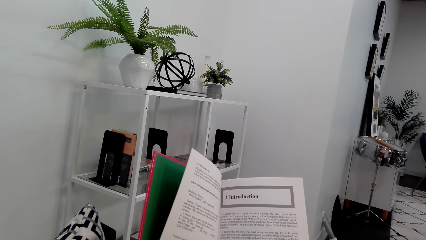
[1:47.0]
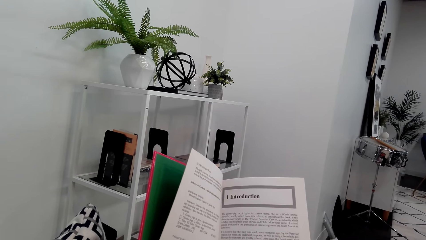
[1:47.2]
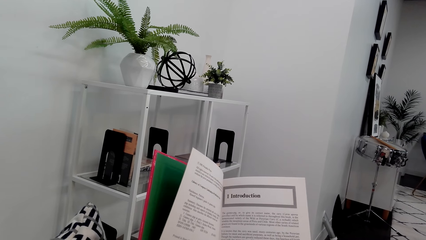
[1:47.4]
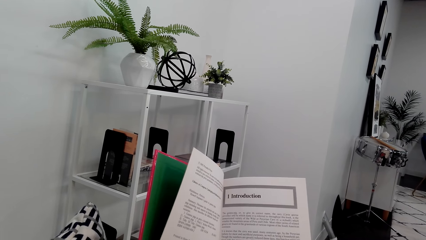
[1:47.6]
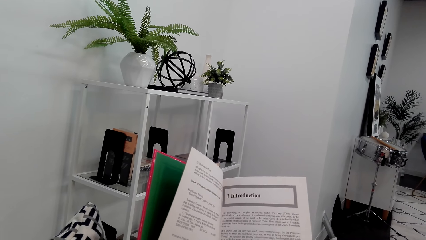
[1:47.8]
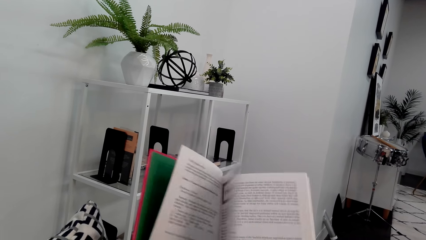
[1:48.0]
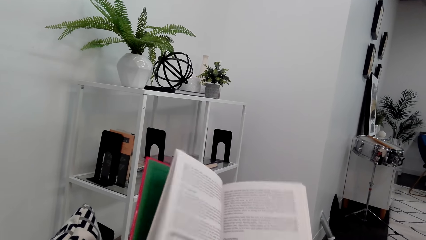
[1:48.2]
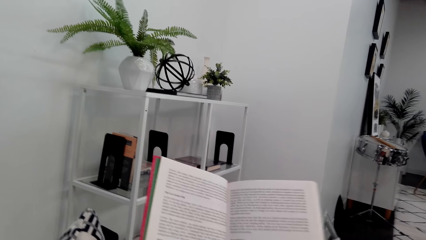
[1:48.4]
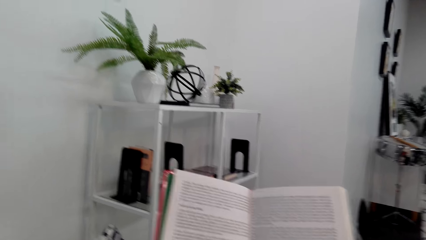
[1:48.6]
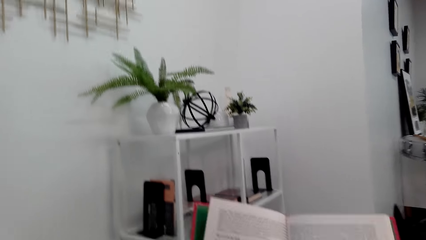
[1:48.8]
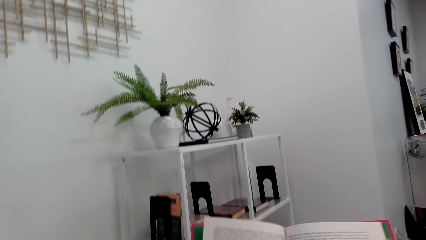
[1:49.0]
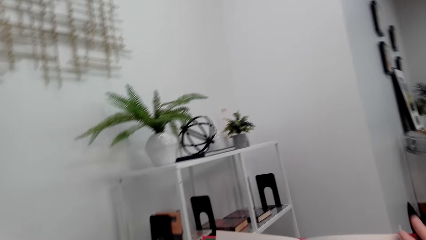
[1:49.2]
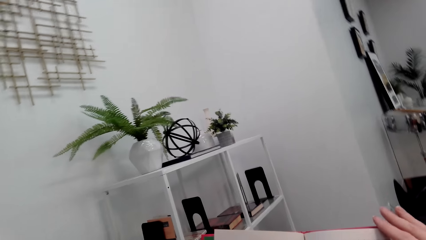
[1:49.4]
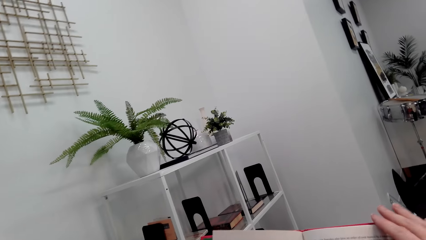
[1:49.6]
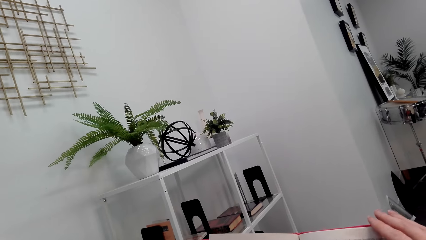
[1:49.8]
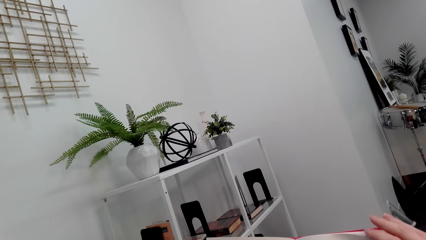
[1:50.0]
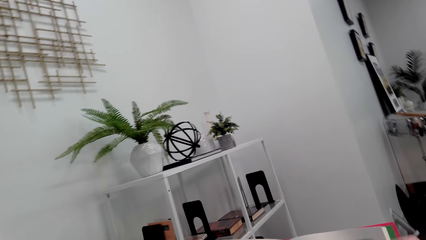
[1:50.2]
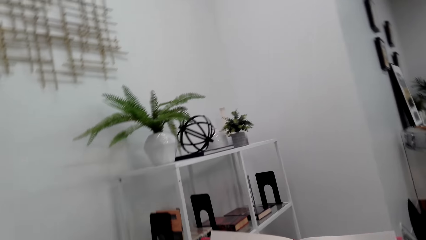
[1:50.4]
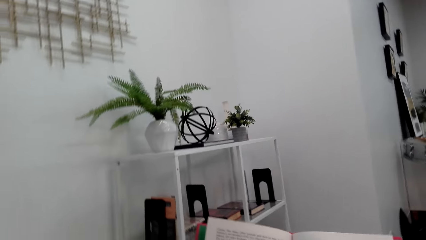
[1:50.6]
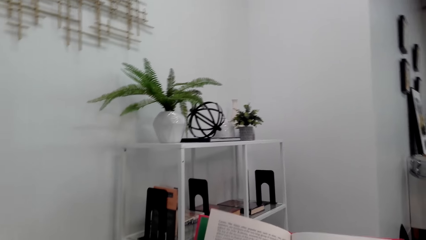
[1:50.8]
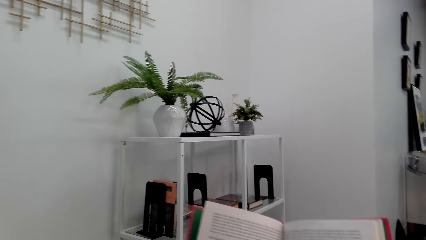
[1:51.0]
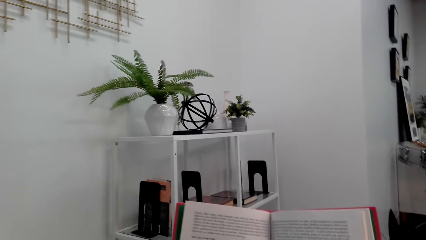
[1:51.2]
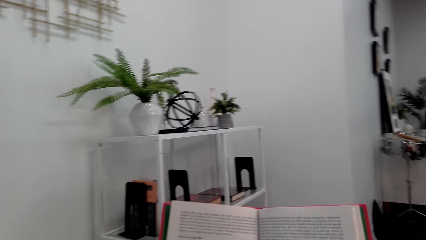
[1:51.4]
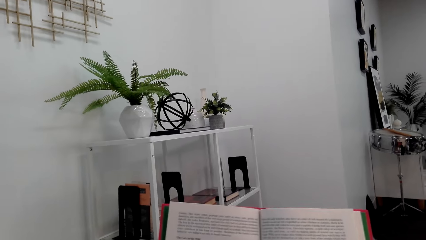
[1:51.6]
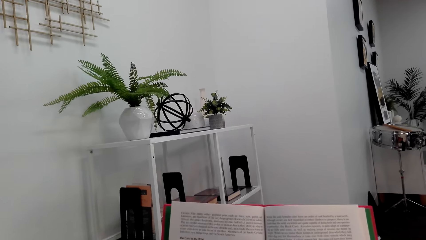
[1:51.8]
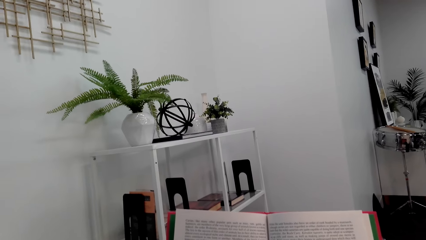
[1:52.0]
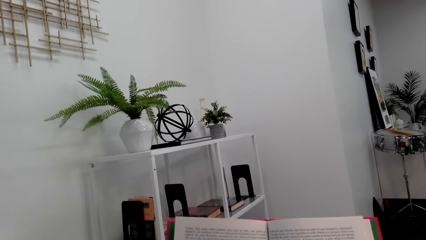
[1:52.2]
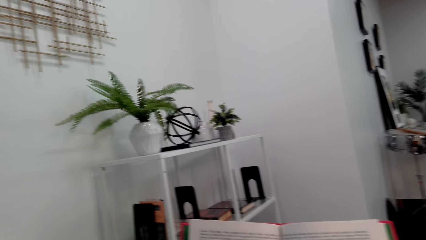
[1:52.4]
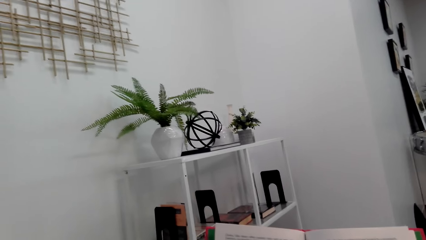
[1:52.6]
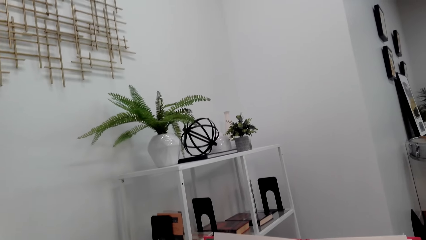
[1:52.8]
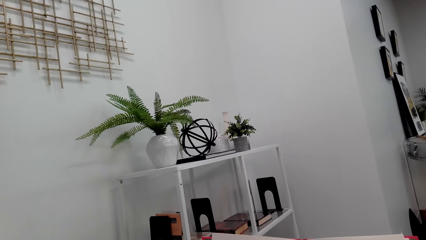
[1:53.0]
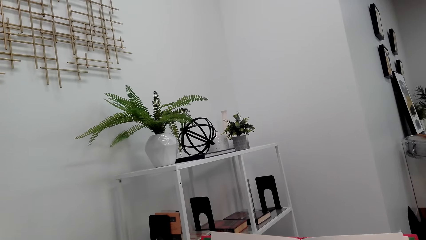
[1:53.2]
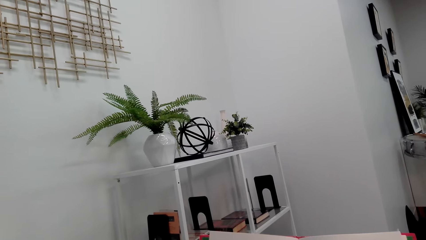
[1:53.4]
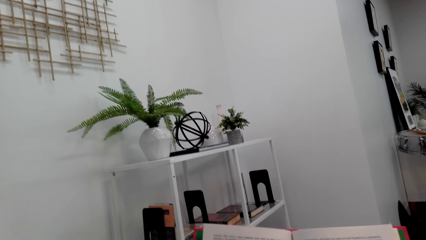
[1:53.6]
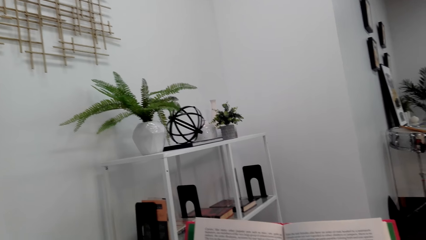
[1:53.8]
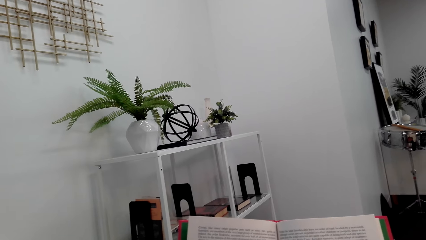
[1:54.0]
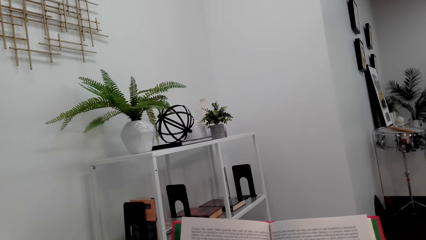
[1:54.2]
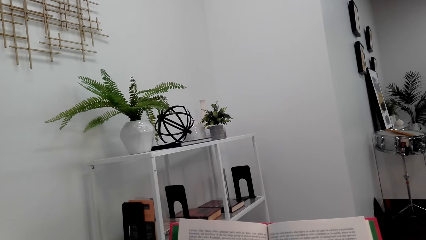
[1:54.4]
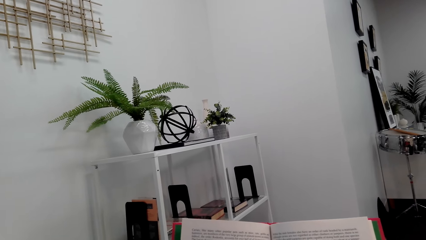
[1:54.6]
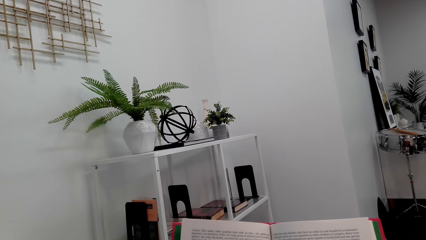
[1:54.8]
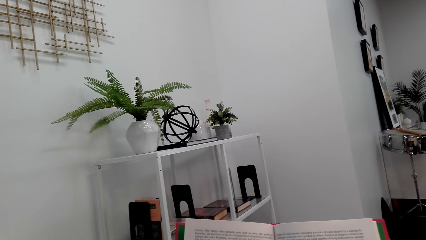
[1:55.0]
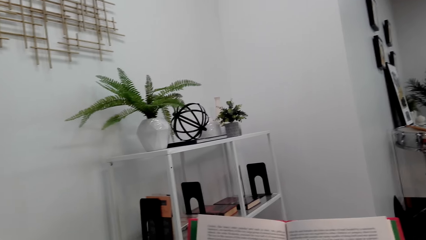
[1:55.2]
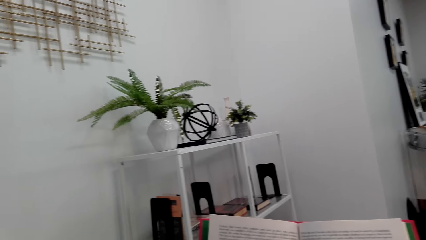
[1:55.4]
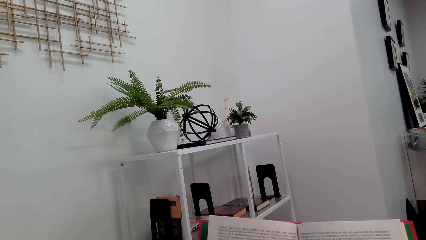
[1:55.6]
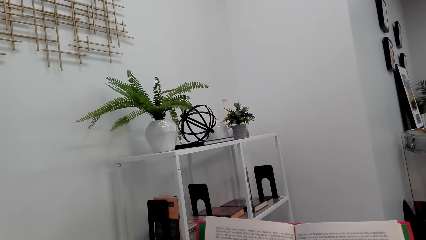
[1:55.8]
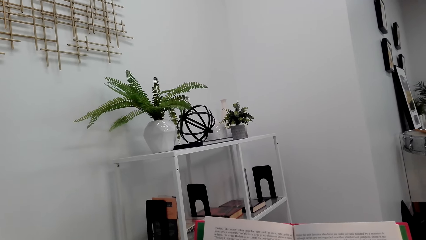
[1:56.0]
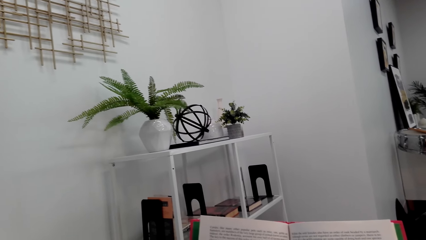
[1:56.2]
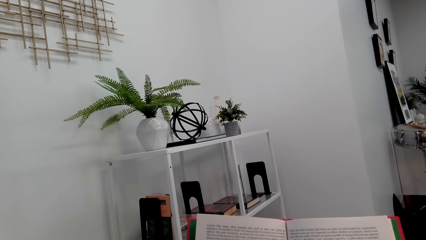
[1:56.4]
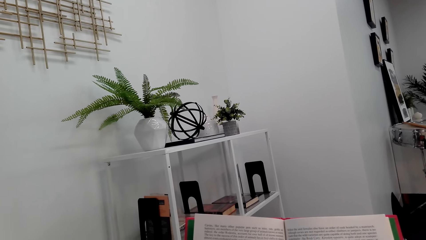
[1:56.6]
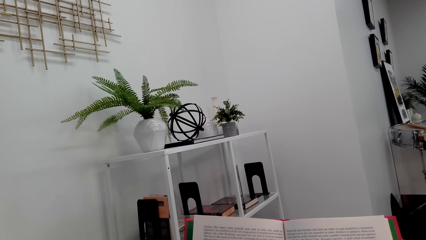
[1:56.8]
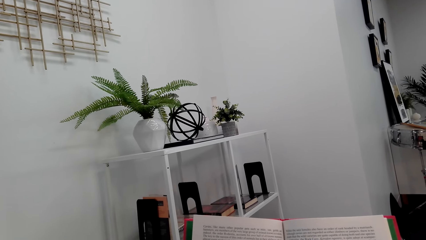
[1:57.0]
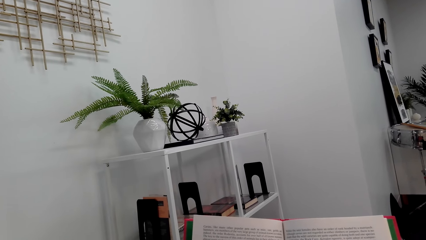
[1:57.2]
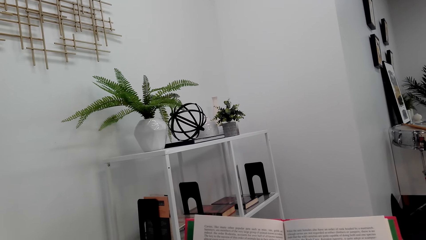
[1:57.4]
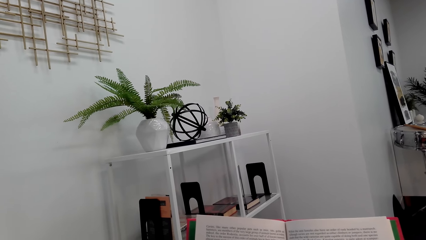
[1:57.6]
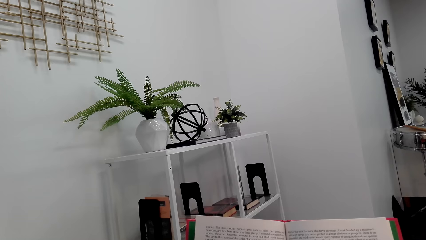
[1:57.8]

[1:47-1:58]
The camera wearer flips a page of the book. They read the book.

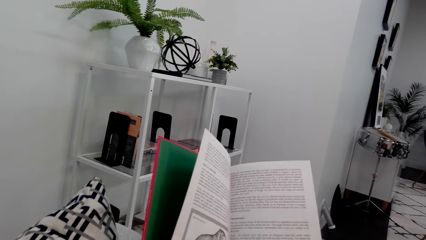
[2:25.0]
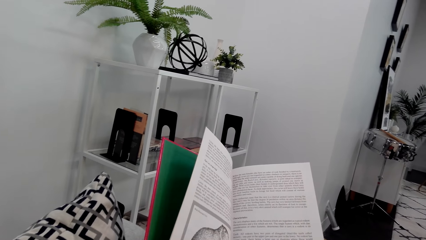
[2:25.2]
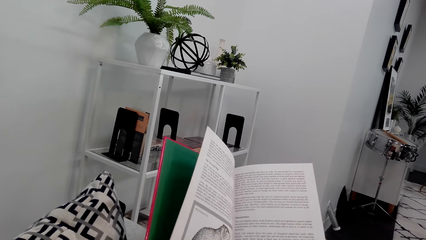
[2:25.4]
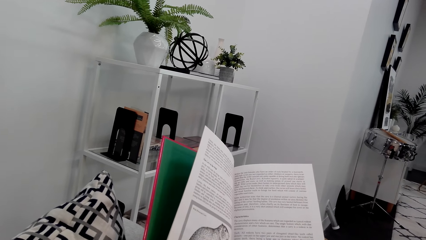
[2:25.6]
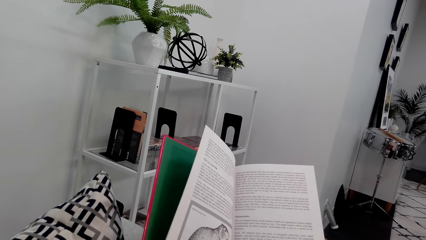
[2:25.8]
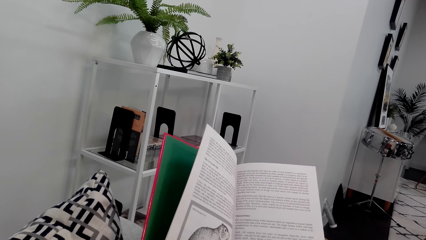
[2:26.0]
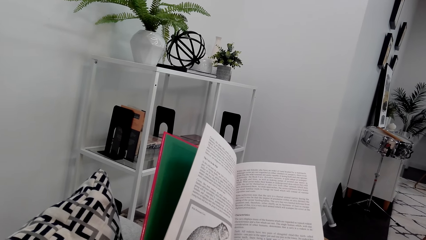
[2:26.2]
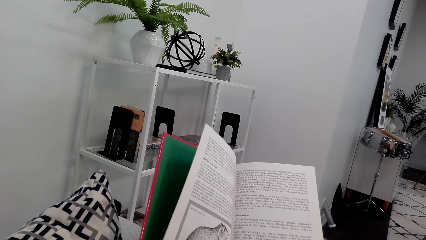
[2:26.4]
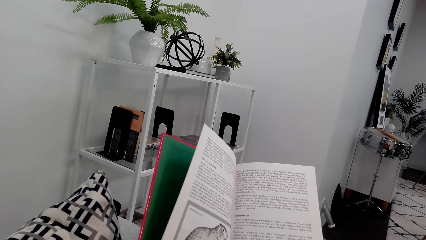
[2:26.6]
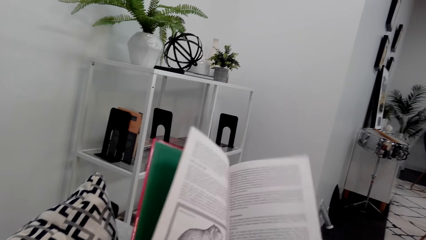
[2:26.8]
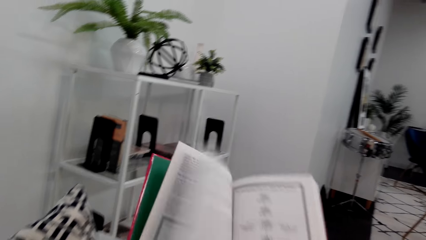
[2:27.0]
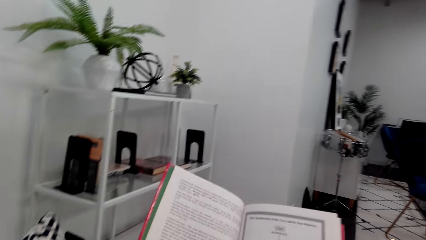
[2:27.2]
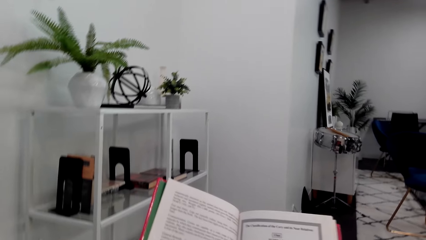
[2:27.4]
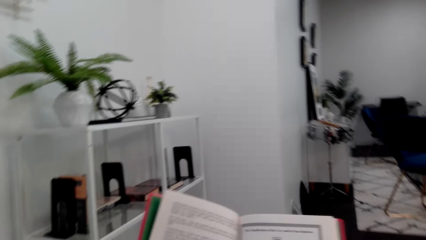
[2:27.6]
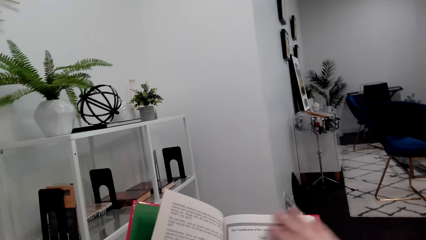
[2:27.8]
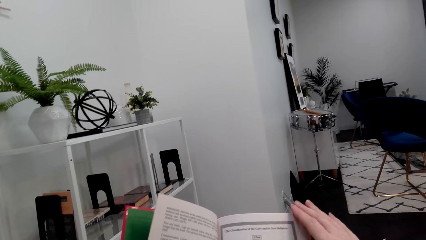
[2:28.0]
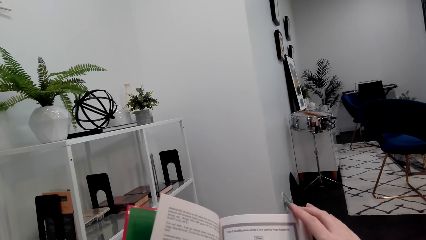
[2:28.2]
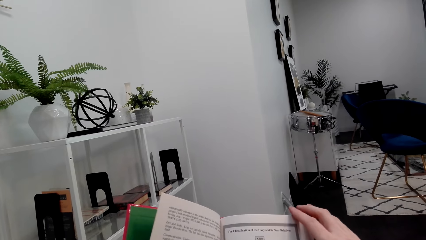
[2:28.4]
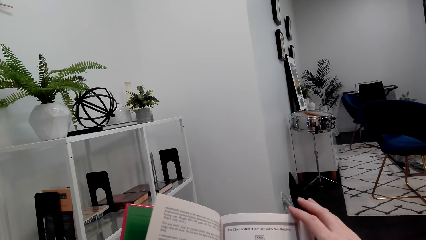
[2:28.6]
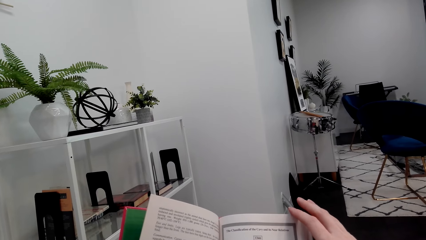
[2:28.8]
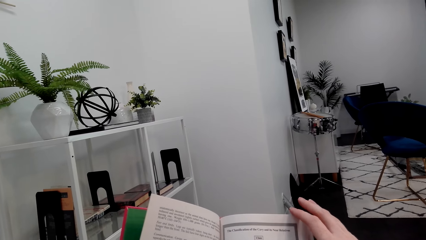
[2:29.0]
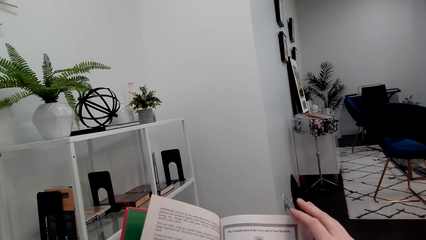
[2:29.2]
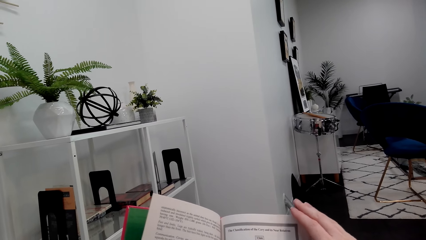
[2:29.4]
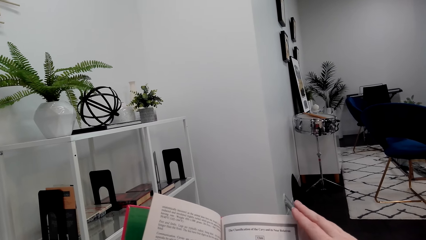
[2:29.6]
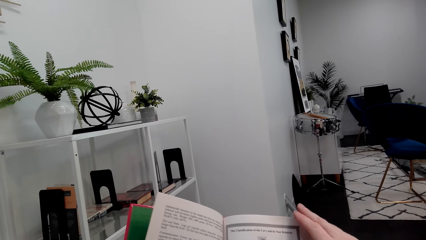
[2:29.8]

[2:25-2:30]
The camera wearer flips a page of the book.
